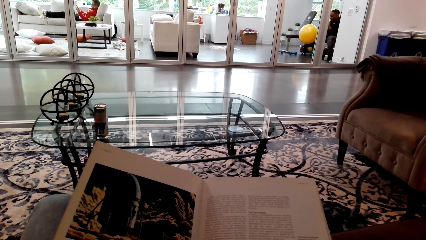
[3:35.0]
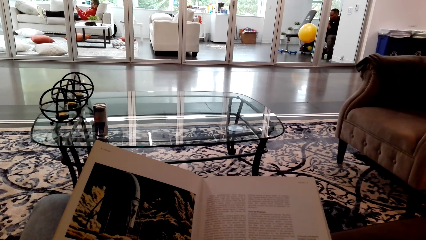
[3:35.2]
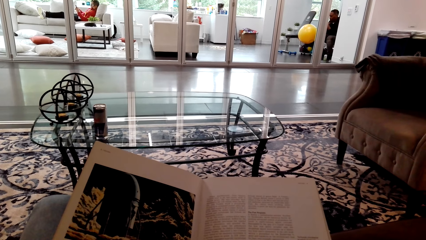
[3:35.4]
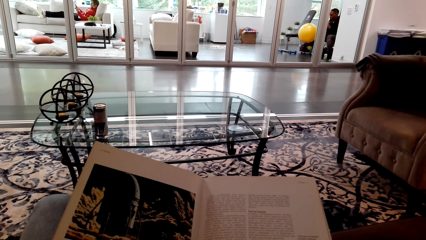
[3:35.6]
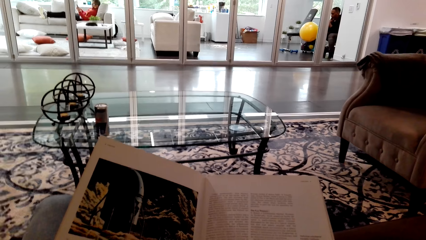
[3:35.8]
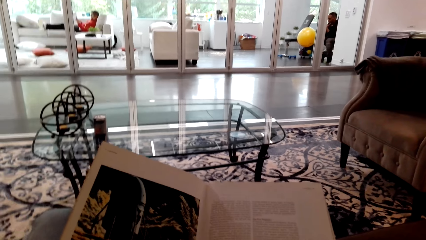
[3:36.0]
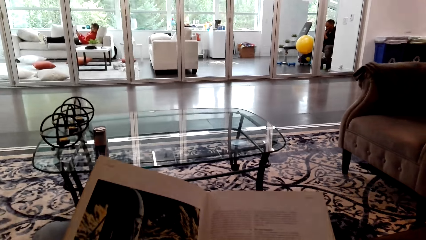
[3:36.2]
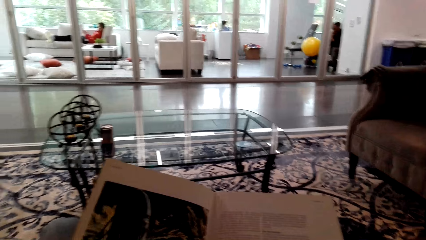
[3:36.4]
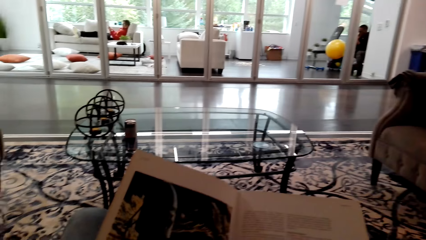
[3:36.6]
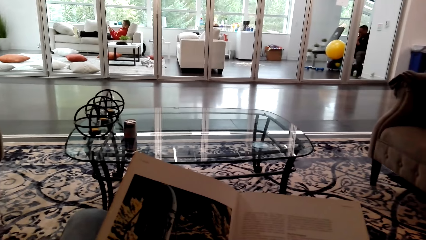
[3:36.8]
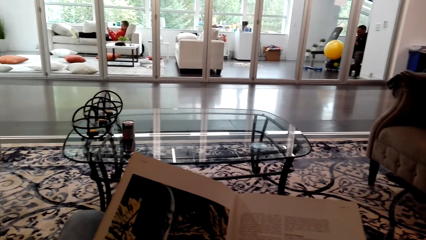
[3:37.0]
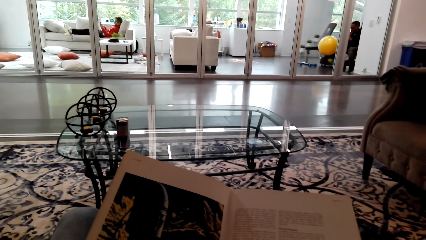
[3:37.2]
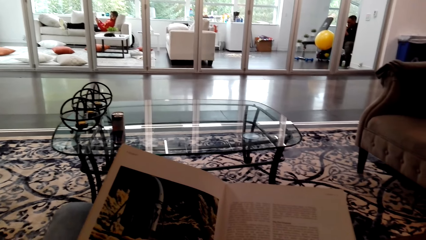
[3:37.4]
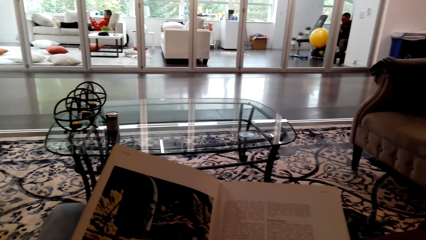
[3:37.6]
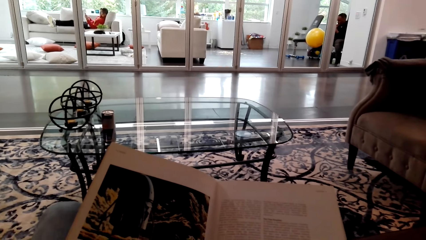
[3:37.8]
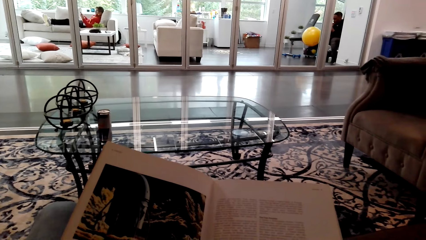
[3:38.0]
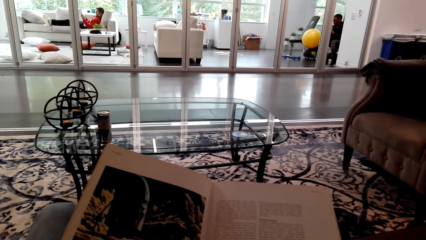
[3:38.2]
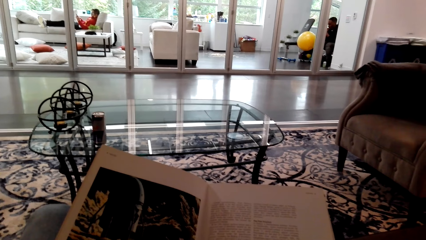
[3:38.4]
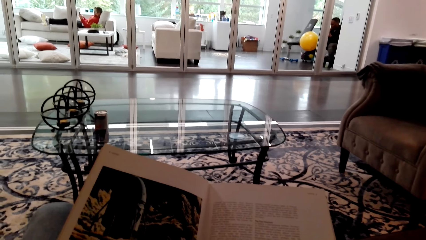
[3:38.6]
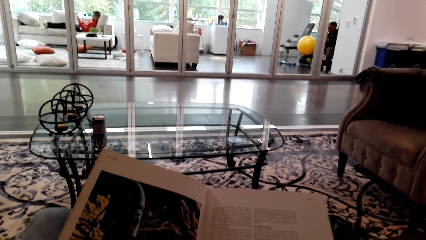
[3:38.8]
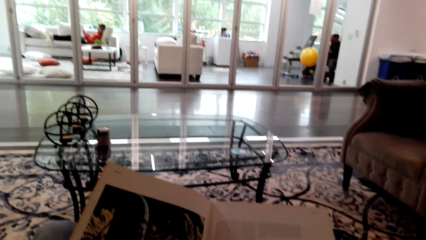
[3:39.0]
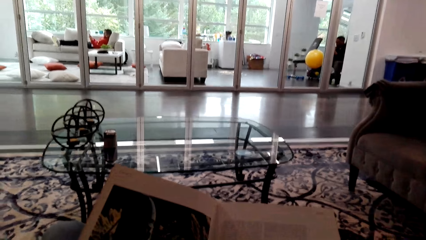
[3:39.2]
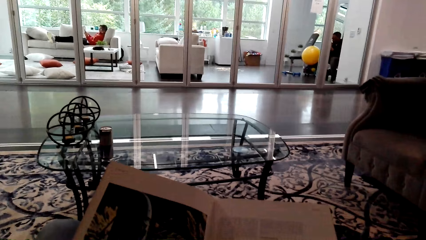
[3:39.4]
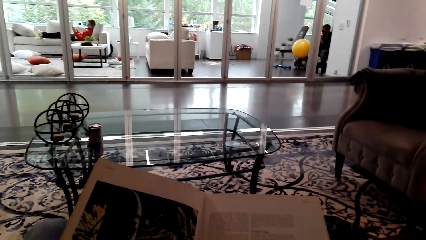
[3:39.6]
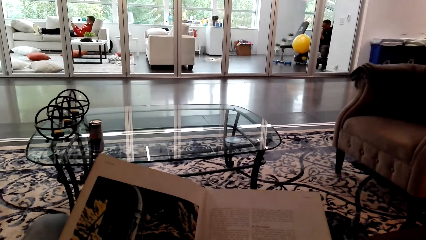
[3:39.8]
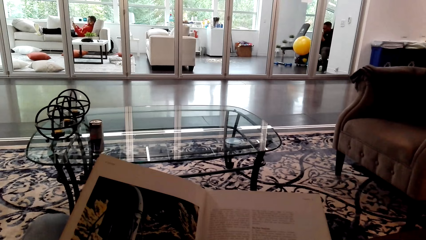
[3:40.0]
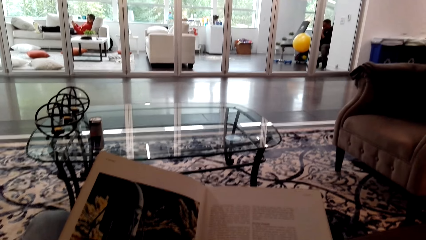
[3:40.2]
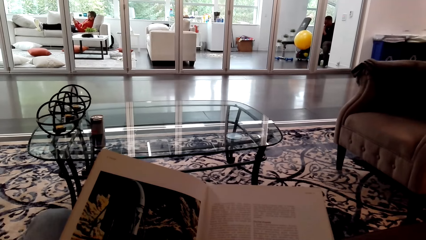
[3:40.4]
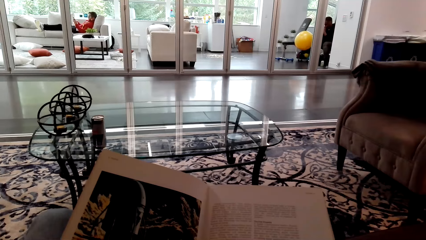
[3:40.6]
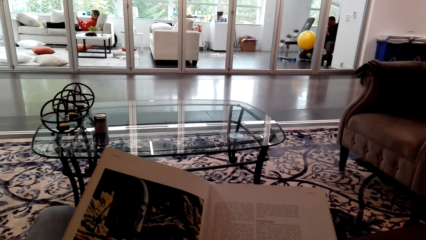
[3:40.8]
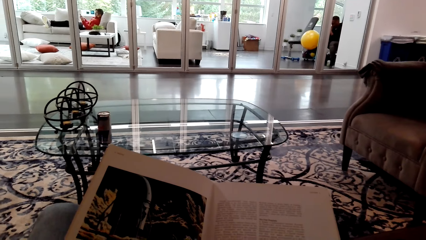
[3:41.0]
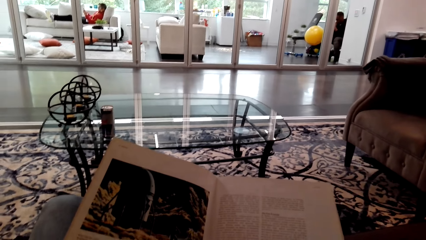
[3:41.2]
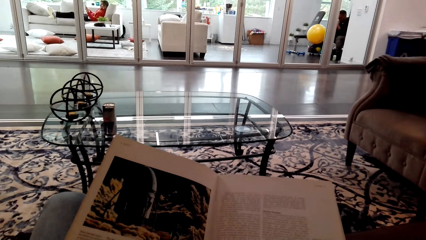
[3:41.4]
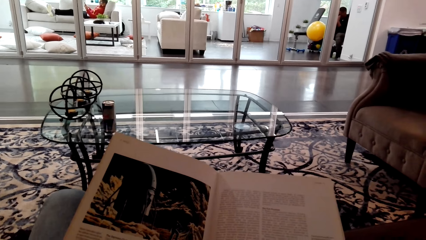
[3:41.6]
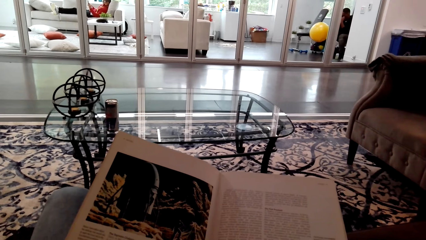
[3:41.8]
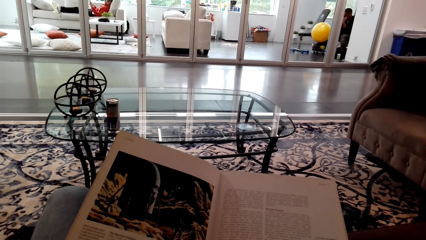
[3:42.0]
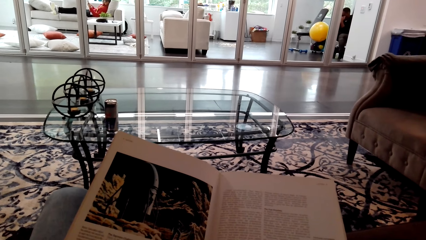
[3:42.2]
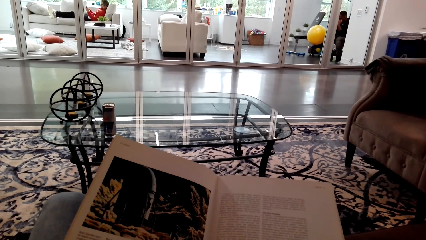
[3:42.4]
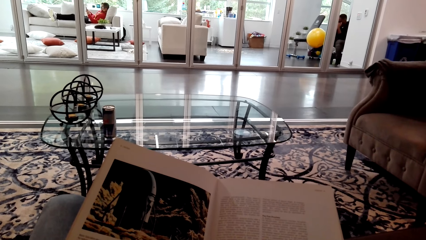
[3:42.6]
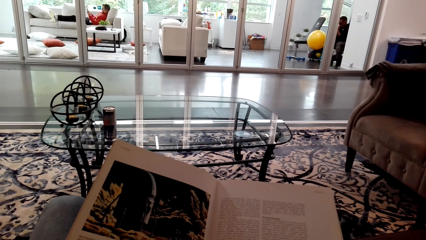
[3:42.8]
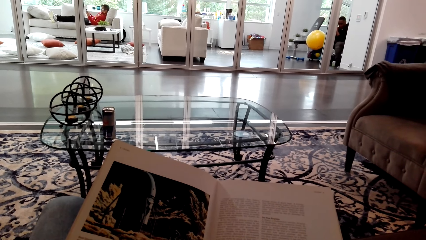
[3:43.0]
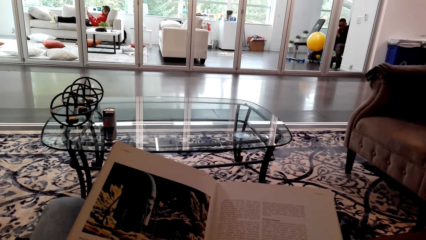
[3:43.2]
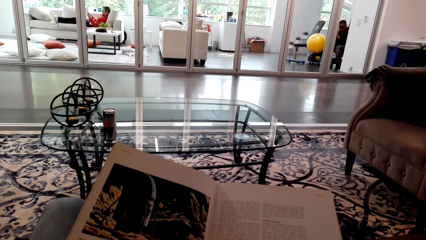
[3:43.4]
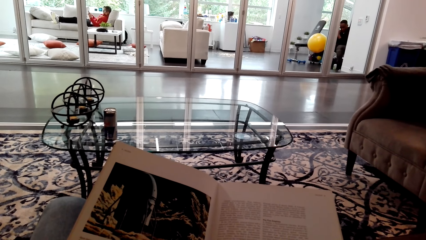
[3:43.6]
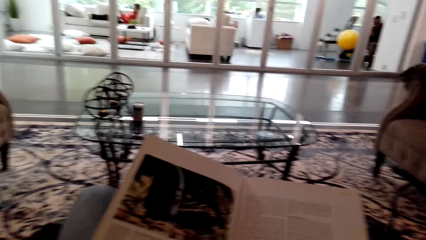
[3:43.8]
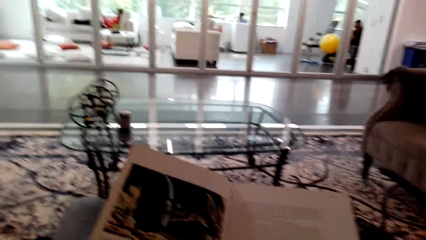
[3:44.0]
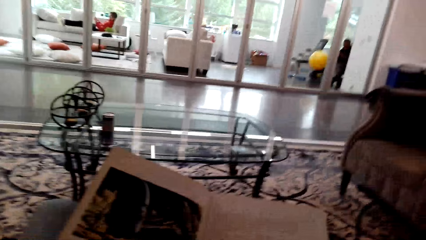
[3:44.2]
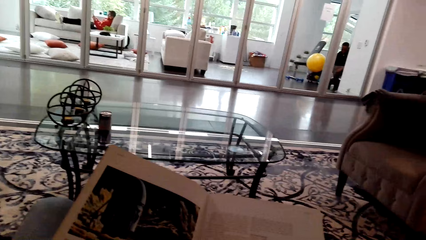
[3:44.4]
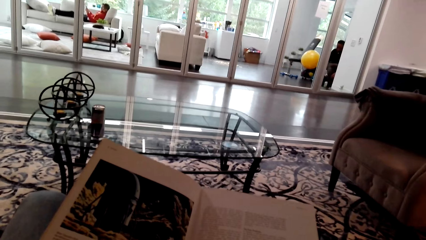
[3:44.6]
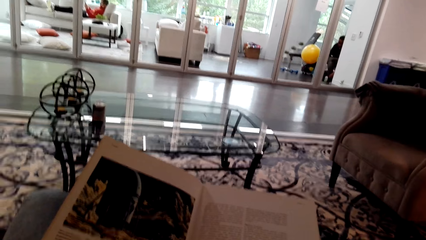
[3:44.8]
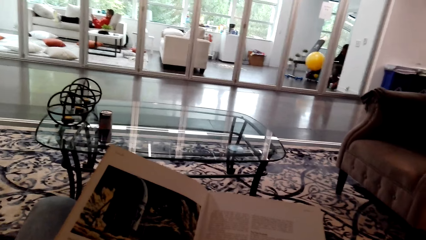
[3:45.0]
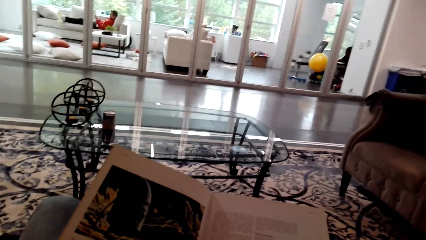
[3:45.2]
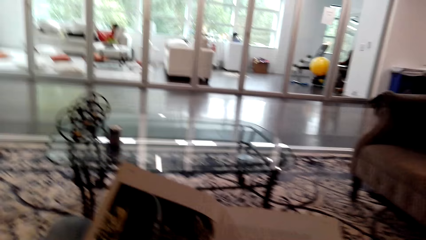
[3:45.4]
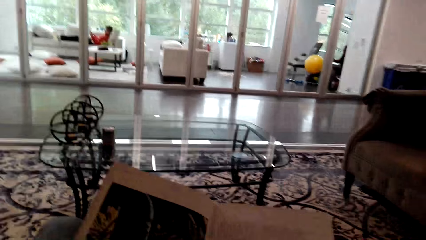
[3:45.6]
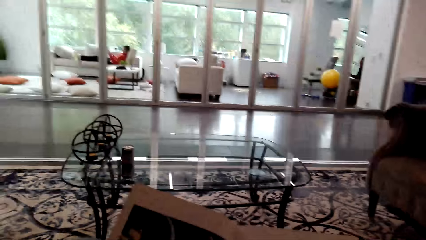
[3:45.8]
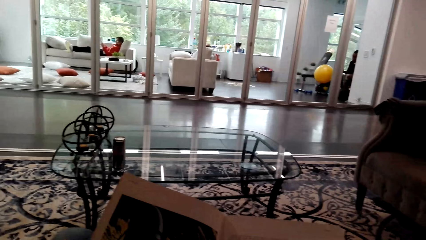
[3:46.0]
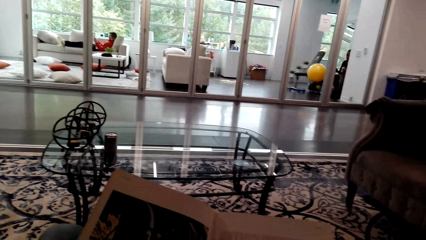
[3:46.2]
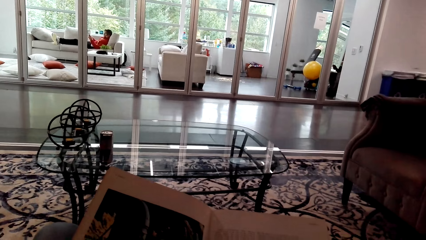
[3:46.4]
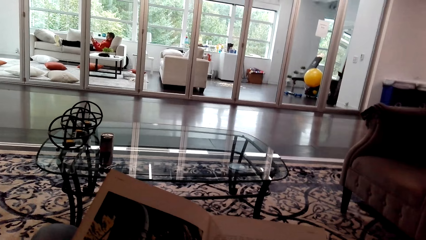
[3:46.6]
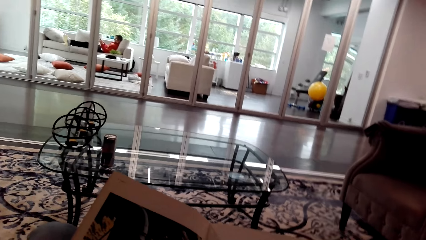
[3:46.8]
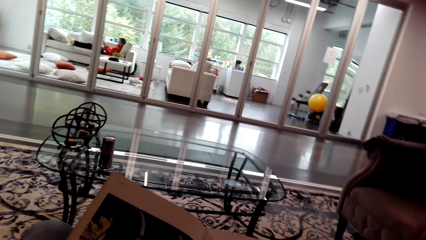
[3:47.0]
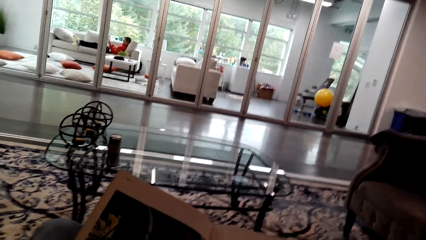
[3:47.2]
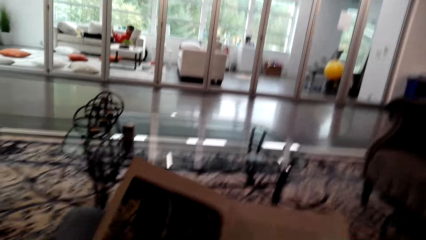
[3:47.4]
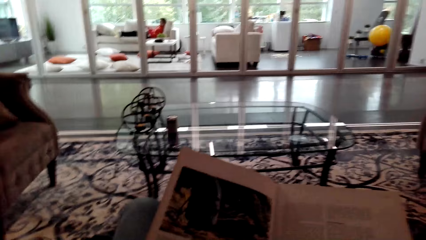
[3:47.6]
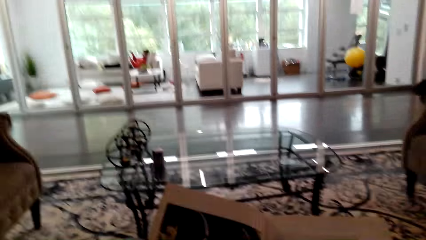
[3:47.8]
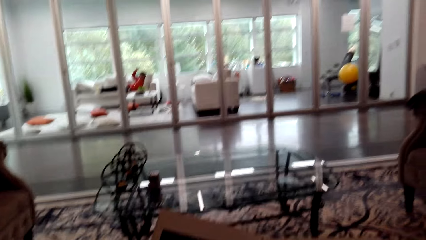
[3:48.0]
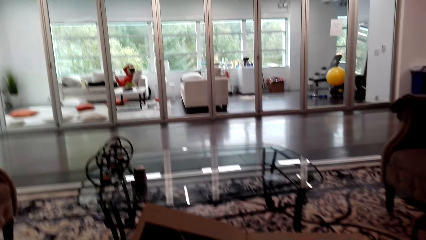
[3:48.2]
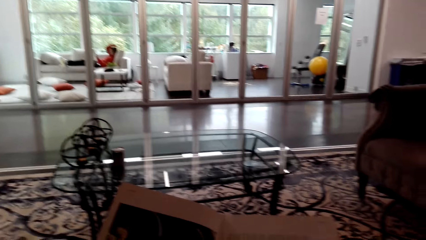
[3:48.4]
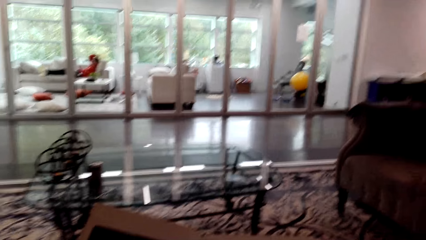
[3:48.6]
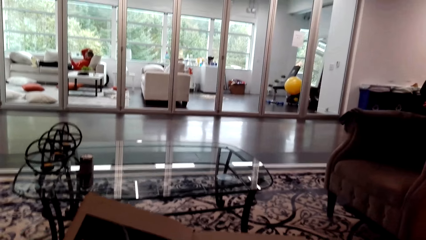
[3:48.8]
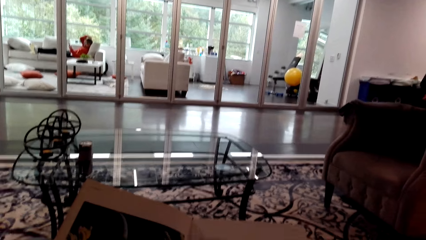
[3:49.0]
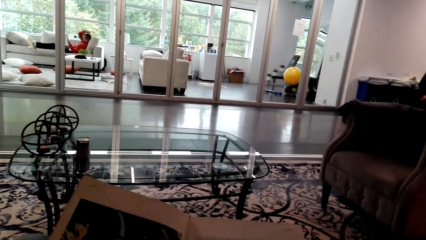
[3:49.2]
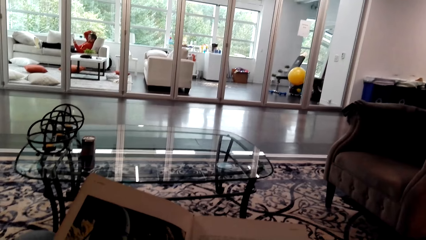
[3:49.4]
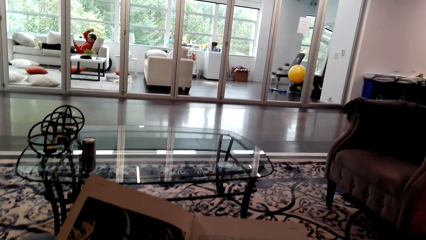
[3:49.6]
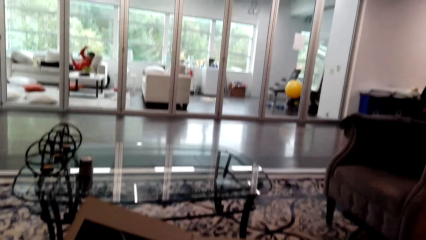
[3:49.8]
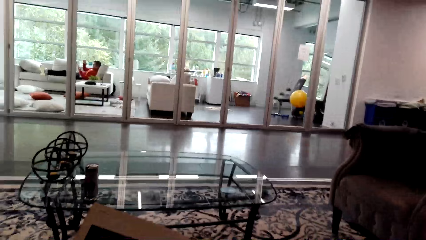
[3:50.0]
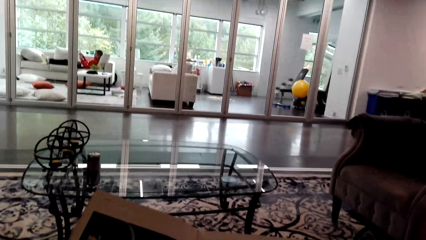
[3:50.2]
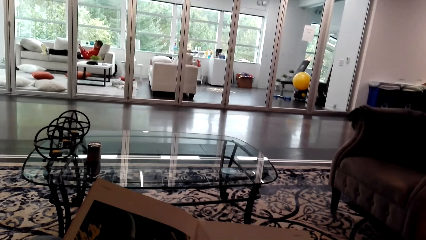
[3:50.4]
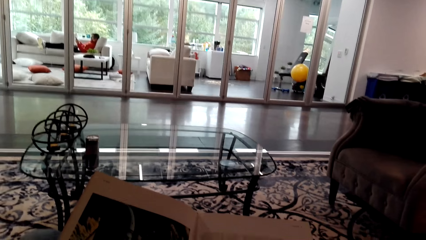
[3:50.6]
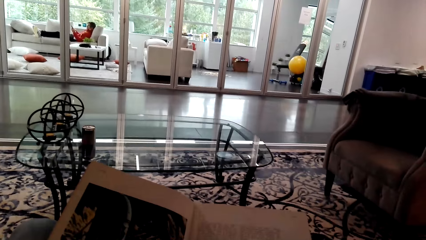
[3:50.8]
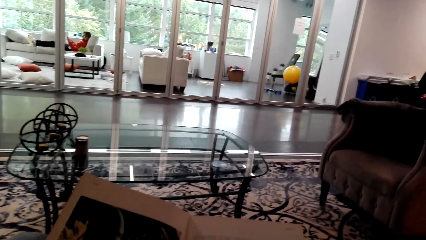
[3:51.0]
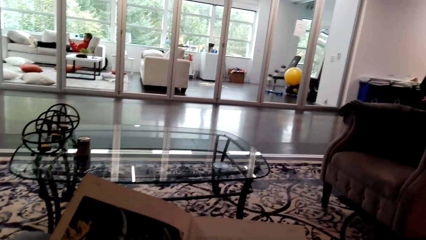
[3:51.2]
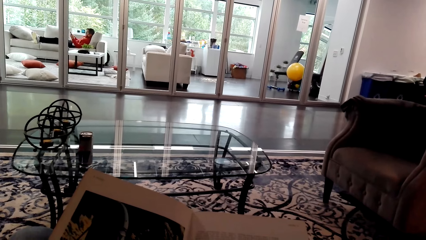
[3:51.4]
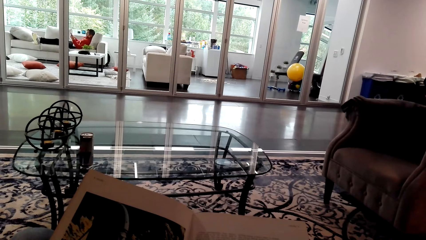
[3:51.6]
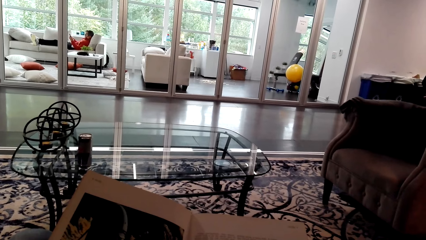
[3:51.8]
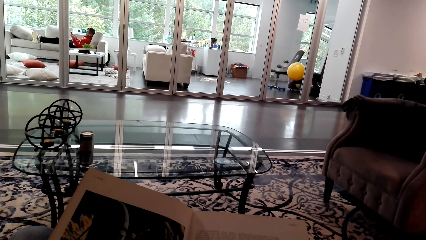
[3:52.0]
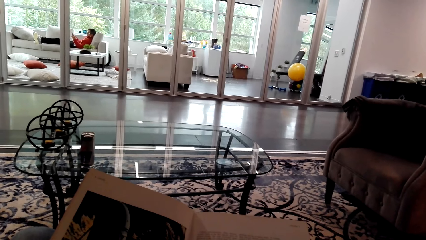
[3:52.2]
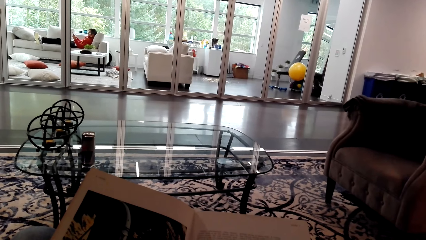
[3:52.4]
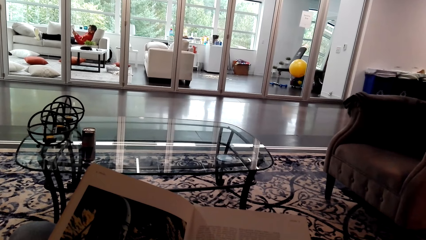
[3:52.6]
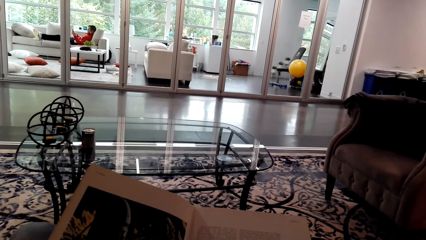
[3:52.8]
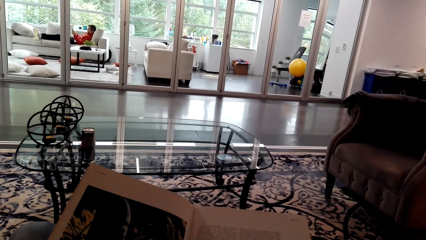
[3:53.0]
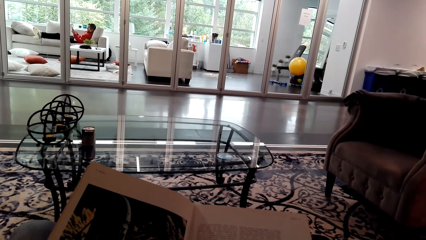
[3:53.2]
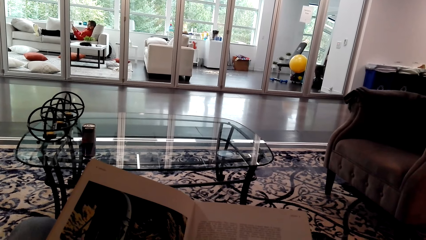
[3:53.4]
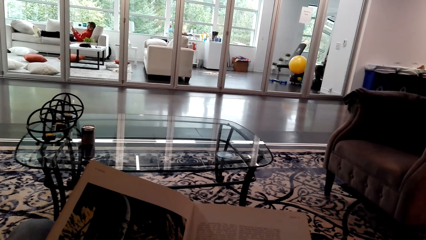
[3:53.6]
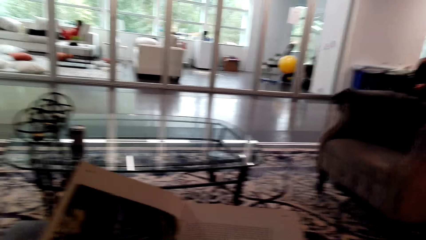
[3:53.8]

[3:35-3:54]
The camera wearer talks. A woman talks. The camera wearer talks.
